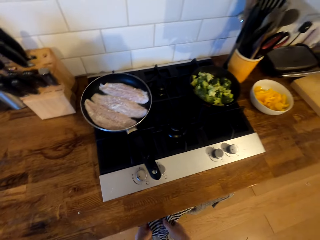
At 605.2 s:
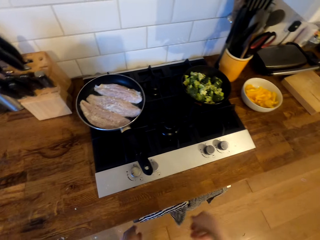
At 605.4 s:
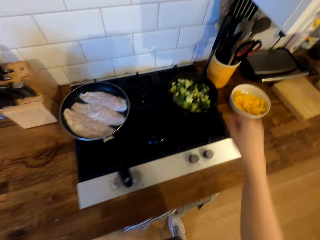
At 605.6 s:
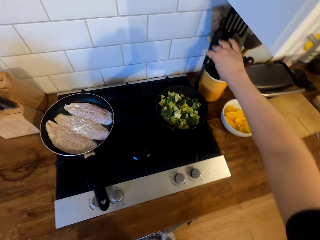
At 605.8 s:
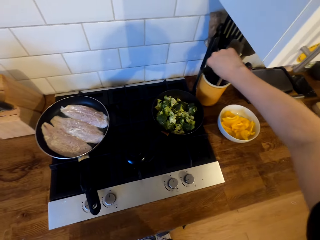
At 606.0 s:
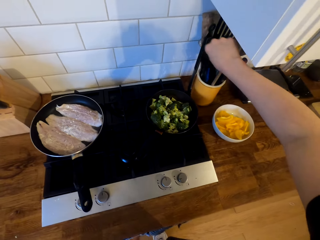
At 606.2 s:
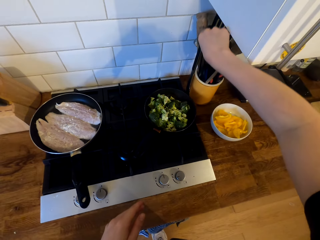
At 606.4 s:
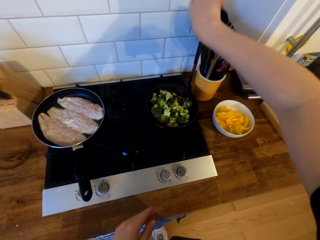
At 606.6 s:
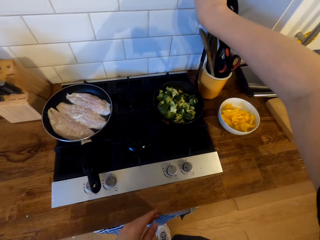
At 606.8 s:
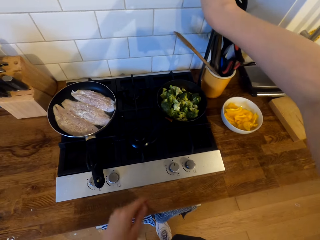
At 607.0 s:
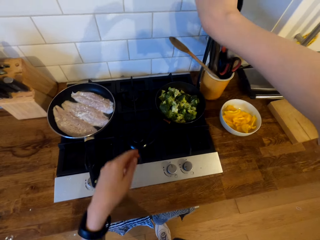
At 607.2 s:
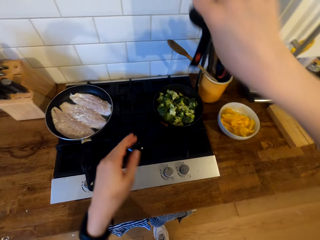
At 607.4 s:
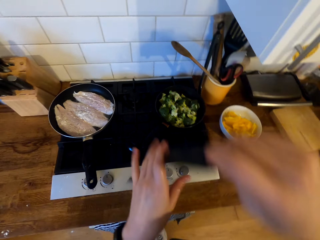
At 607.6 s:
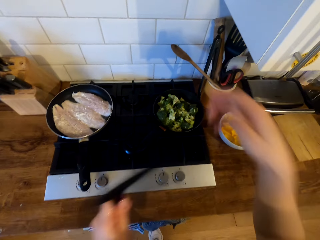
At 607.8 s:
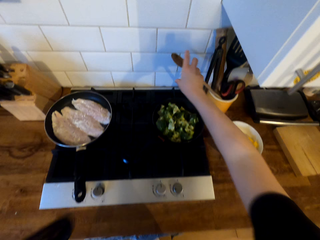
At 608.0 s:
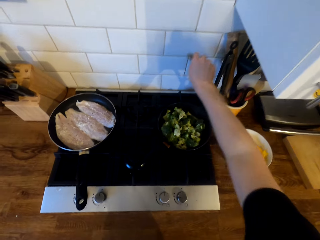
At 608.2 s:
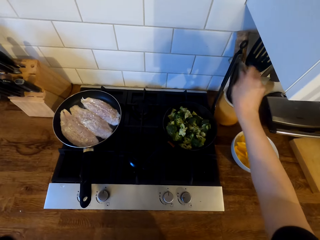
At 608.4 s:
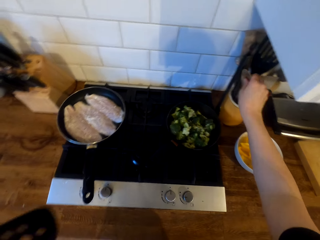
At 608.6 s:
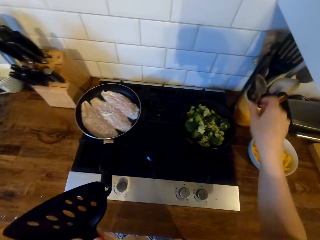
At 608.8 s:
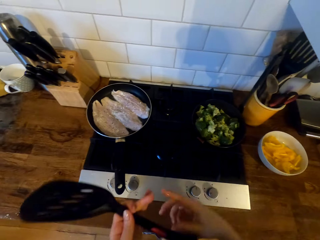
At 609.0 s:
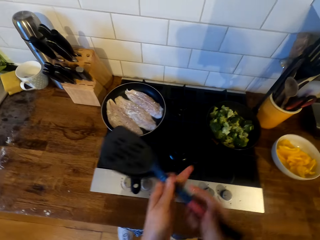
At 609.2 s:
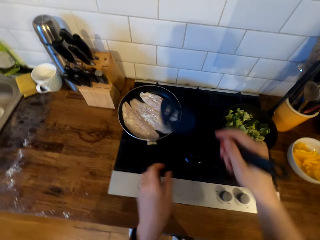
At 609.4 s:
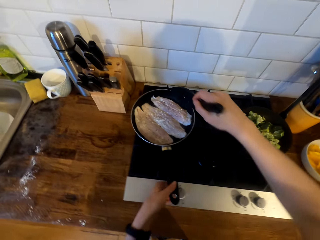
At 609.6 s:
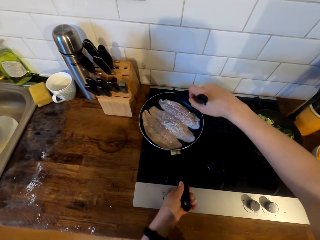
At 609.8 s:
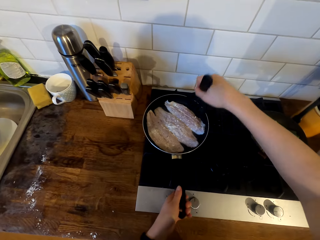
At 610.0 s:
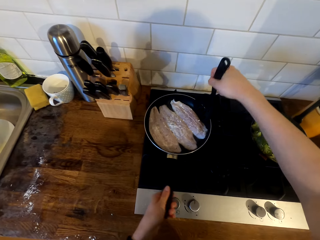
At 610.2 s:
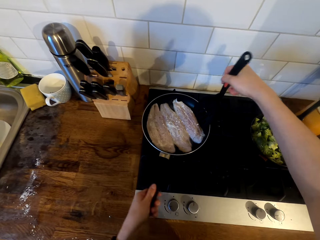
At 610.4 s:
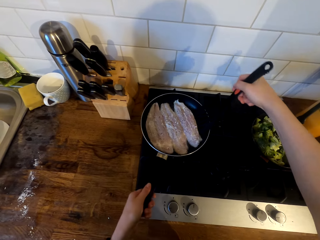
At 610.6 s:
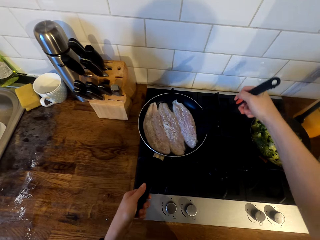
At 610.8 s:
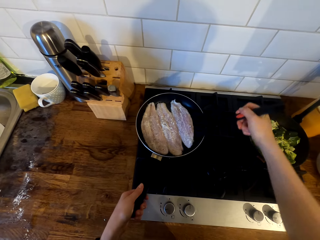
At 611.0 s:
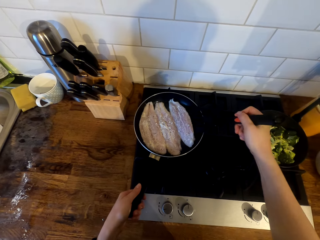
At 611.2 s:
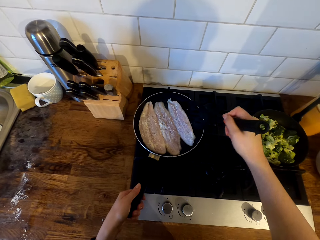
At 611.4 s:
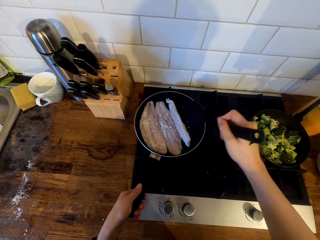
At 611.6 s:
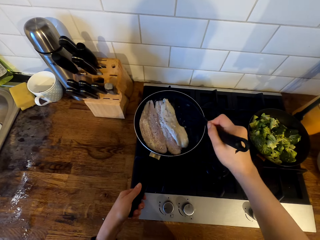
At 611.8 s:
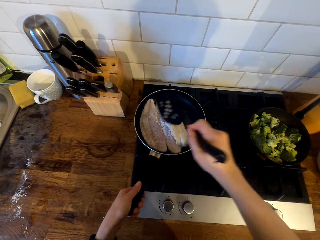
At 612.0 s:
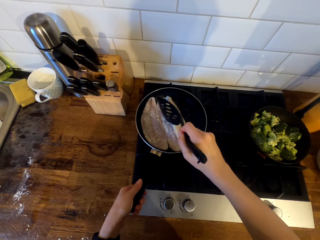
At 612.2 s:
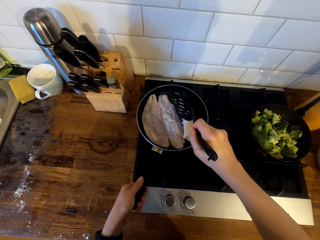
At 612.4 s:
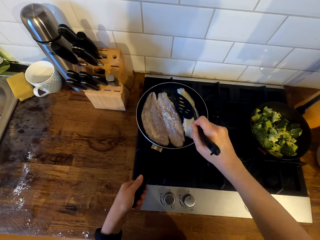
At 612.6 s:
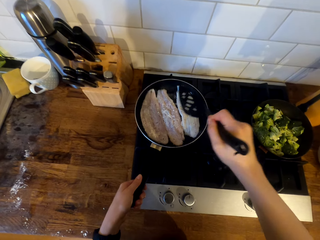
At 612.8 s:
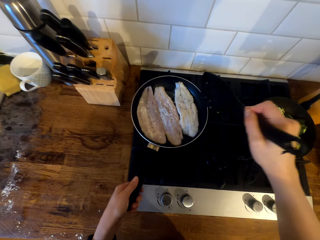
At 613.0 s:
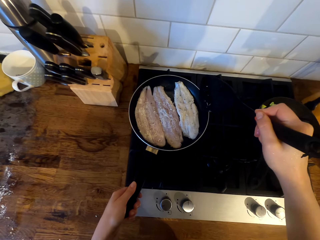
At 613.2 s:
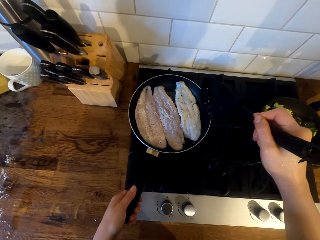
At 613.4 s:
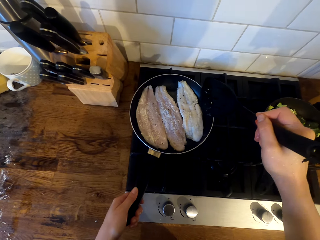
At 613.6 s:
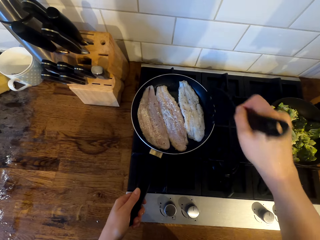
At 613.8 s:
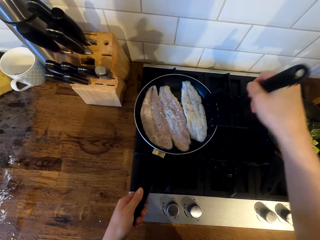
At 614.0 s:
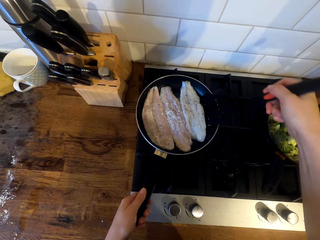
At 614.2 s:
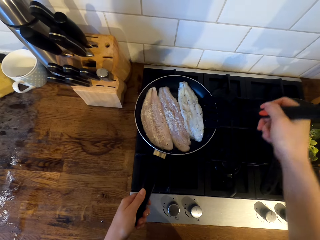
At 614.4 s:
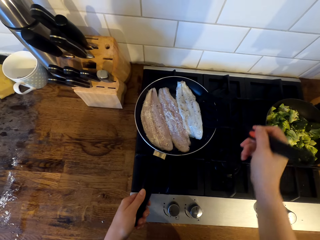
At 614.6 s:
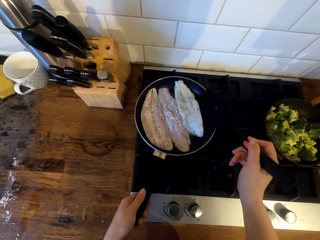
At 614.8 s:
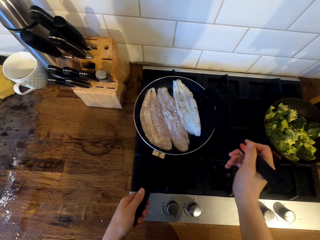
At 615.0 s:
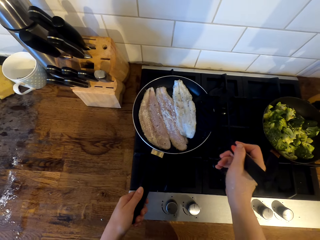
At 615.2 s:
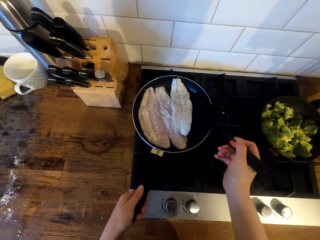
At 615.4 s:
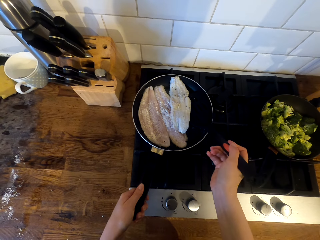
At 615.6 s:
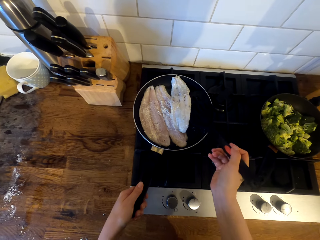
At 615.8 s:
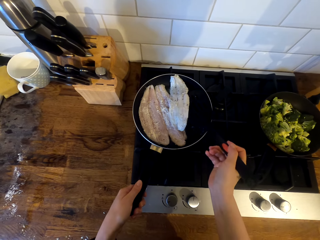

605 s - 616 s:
The camera wearer picks up the turner spatula or cooking spoon. They hold the cooking spoon. They place the wooden spoon in the container. They hold the saucepan's handle, rotate the frying pan, hold the fish in the frying pan and turn the fish on the frying pan.

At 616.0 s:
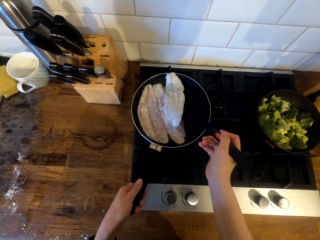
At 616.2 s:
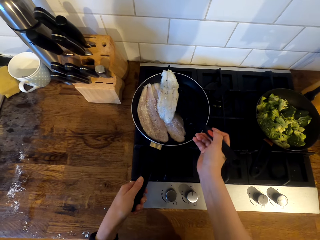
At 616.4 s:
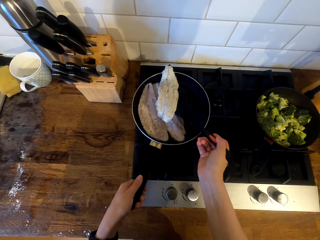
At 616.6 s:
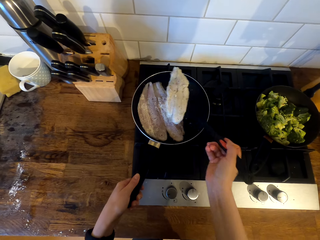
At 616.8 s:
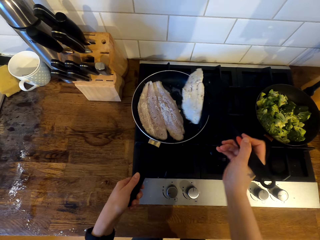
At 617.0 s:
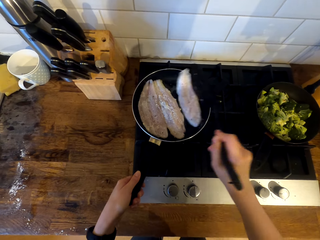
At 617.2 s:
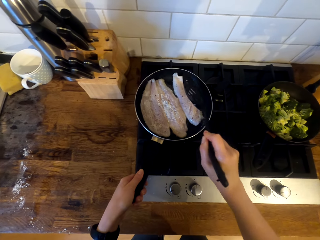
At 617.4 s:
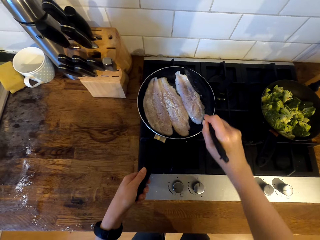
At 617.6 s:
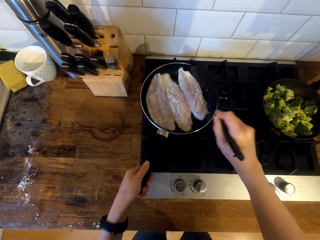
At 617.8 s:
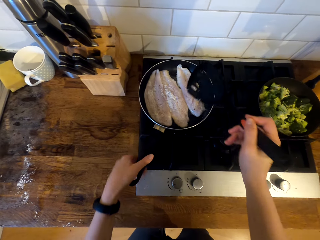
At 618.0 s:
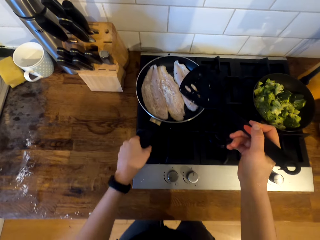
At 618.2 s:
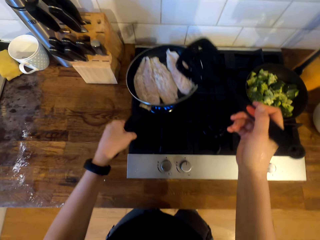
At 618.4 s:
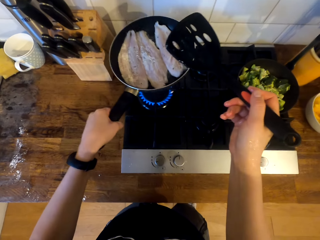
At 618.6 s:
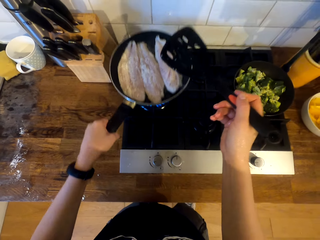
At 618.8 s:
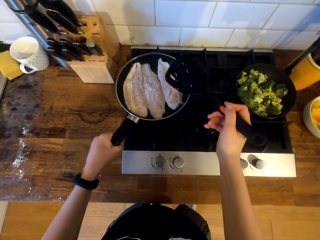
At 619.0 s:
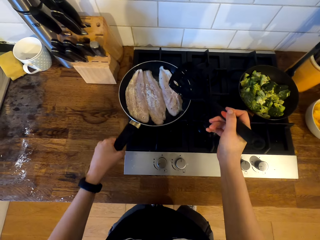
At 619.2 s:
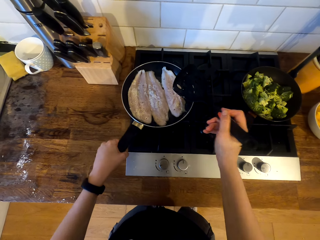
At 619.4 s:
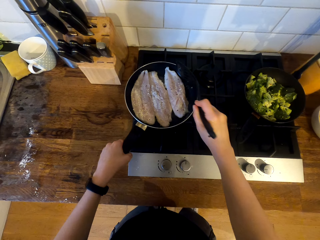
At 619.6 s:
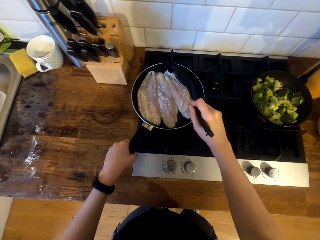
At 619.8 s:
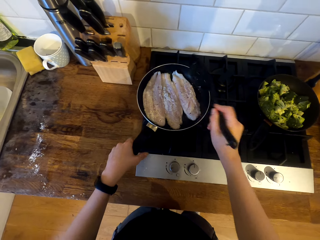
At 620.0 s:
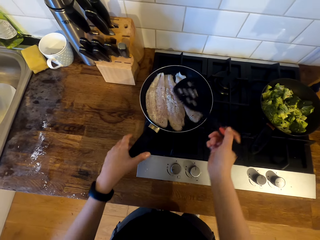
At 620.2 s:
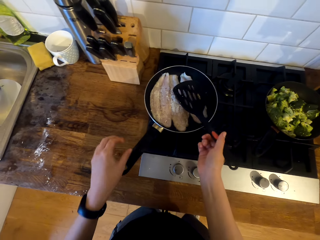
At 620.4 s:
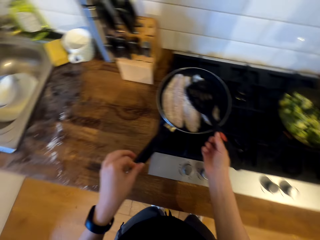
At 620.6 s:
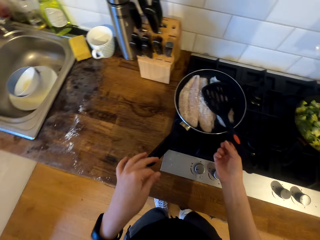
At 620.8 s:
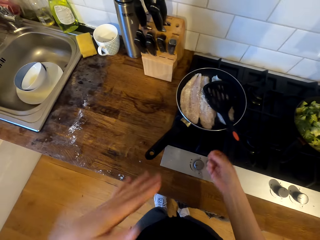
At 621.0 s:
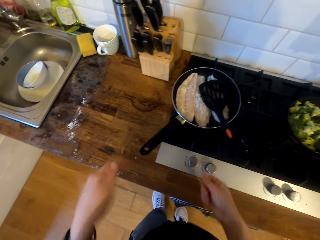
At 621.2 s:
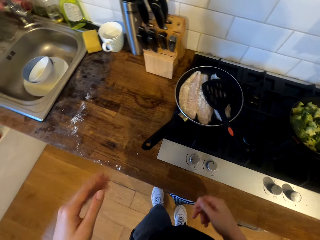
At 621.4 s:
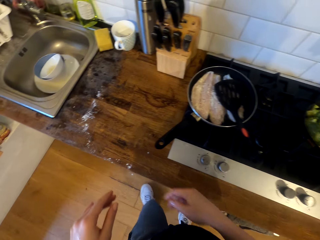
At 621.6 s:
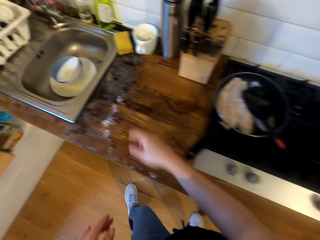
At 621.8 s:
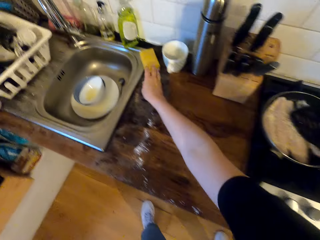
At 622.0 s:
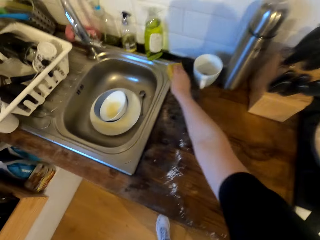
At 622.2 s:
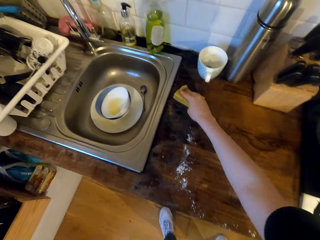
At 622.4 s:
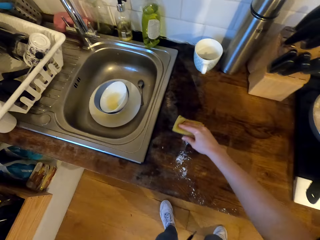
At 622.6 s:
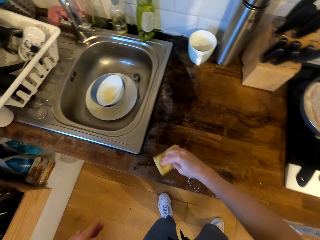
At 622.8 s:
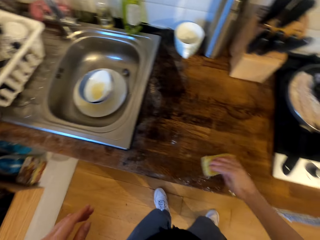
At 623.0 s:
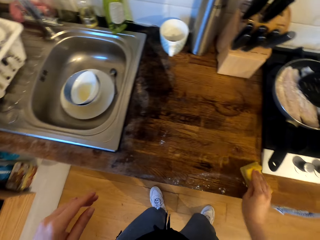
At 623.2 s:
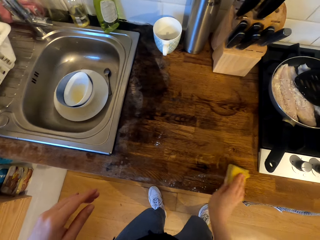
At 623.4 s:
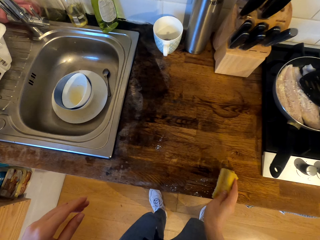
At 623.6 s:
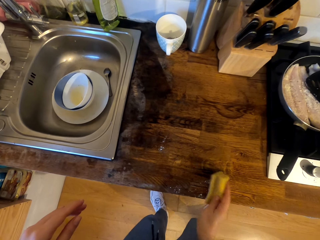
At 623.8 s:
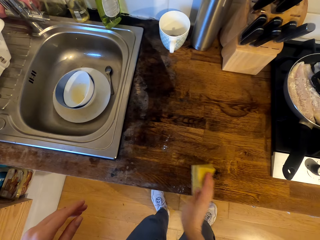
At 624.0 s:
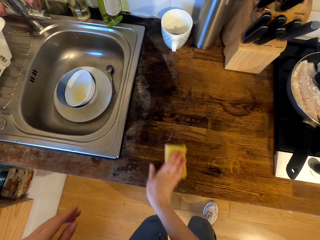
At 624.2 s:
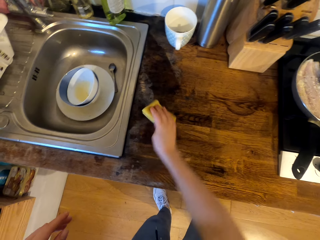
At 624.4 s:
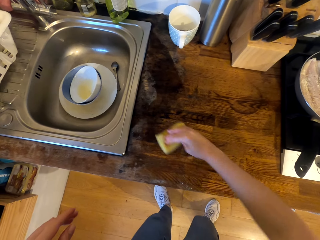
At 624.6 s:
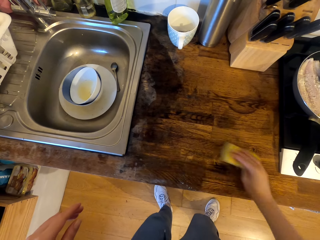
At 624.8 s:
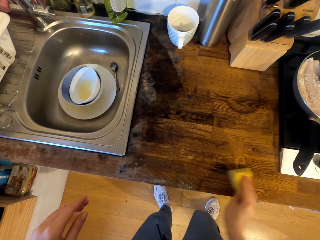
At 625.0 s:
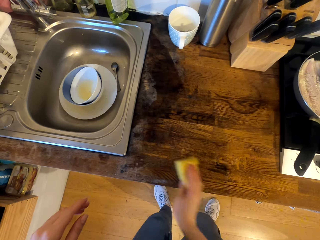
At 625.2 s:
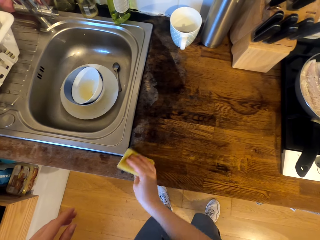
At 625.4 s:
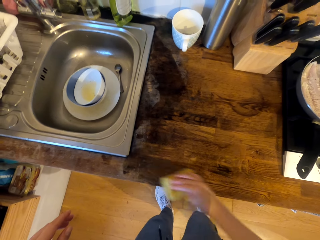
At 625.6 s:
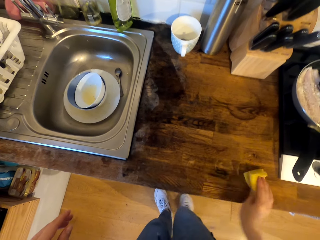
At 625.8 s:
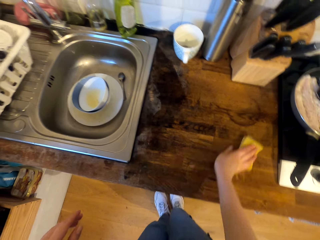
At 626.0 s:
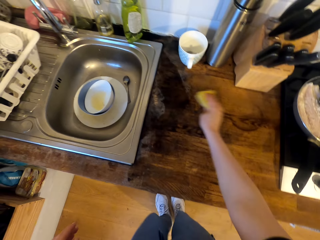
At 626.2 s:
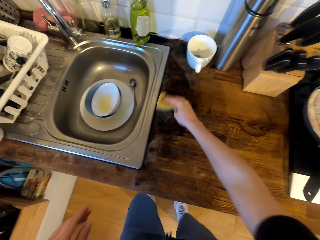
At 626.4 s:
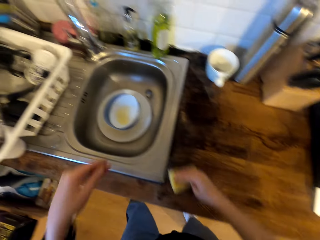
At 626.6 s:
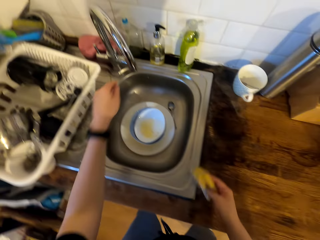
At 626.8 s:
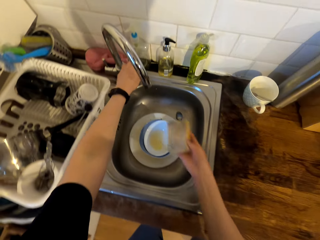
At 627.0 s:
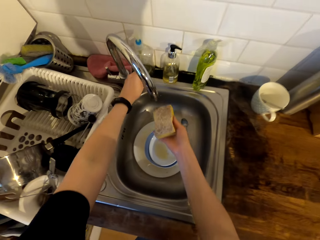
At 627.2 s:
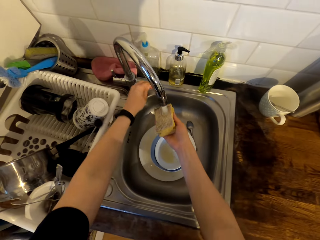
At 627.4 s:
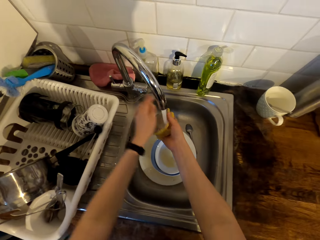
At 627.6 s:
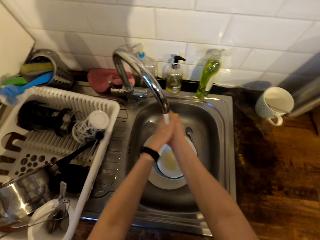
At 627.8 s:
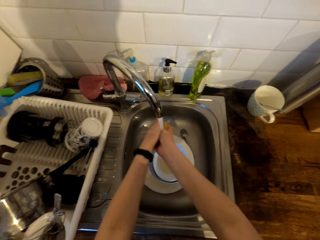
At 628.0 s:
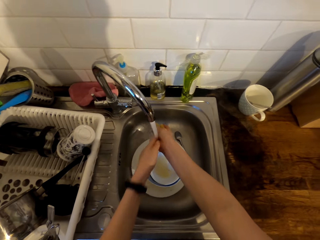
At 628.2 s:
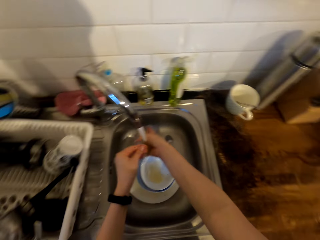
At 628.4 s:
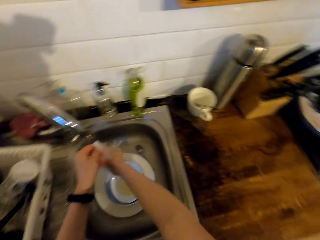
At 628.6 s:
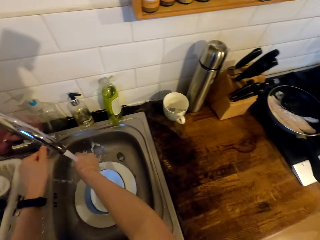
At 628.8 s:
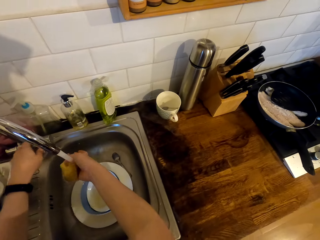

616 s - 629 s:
The camera wearer lifts the frying pan. They place the frying pan on the cooker. They place the turner spatula in the frying pan. They move in the kitchen. They pick up the sponge from the sink and wipe the countertop with the sponge. They open the tap and wash the sponge.
